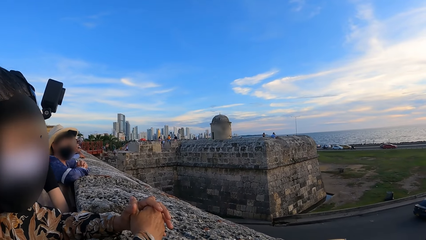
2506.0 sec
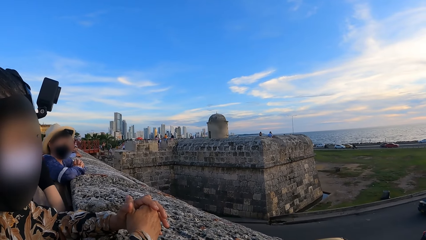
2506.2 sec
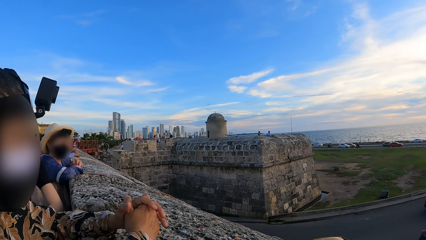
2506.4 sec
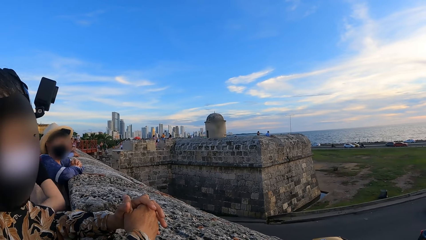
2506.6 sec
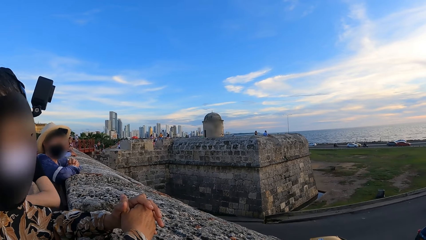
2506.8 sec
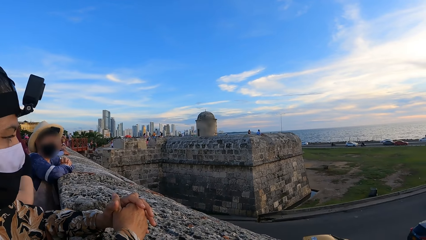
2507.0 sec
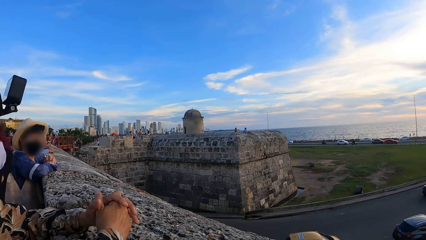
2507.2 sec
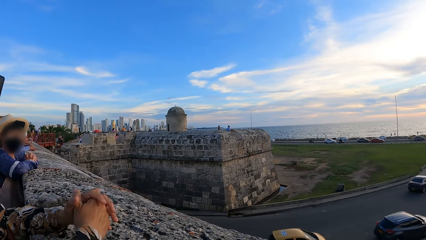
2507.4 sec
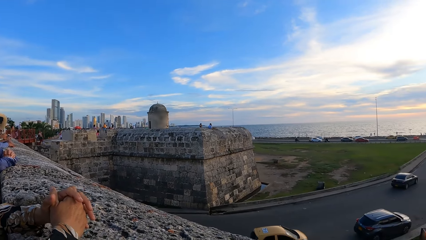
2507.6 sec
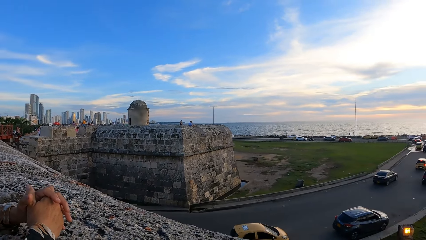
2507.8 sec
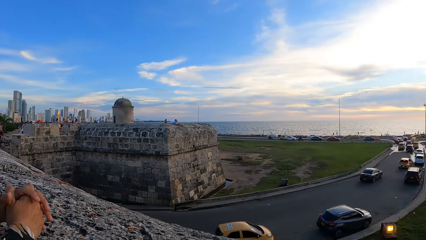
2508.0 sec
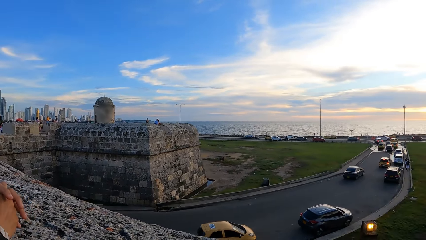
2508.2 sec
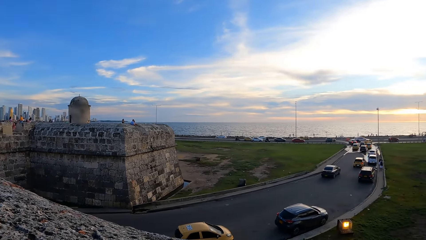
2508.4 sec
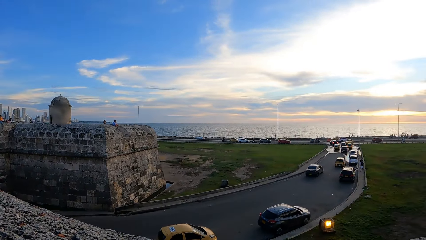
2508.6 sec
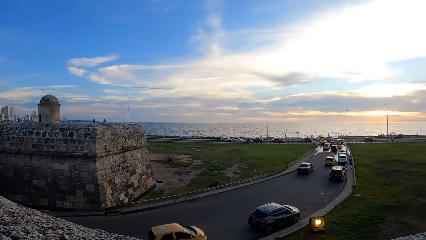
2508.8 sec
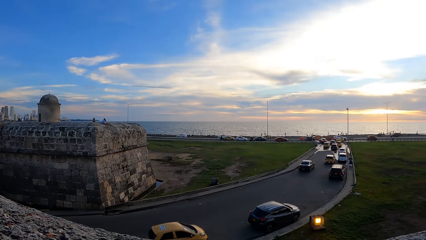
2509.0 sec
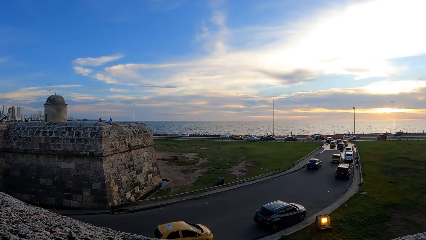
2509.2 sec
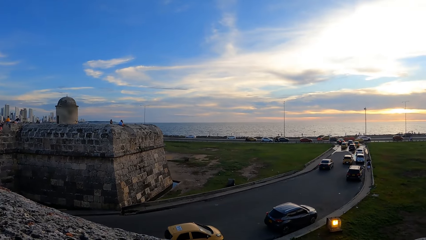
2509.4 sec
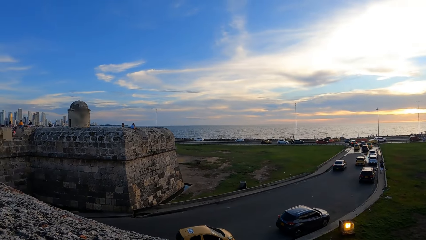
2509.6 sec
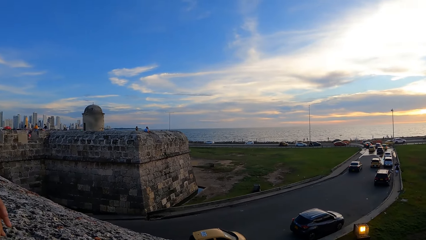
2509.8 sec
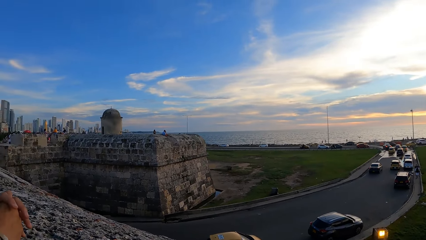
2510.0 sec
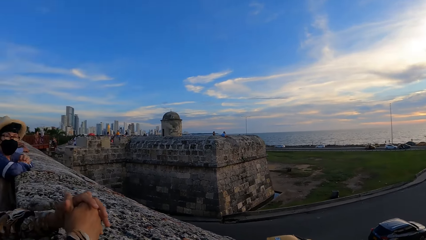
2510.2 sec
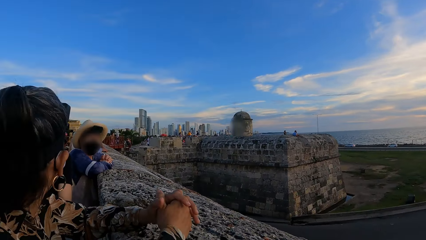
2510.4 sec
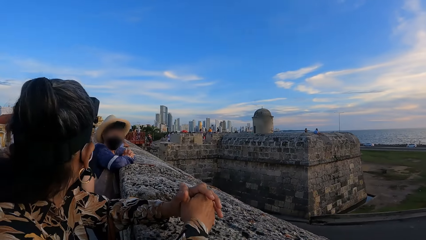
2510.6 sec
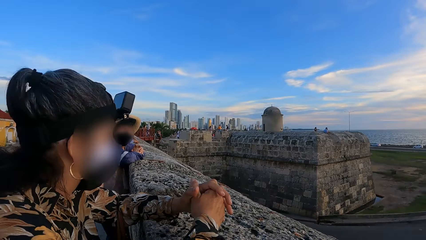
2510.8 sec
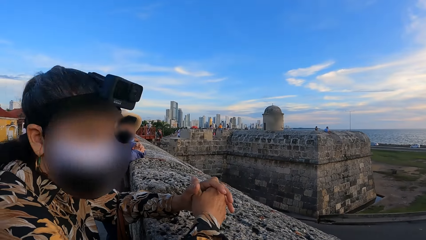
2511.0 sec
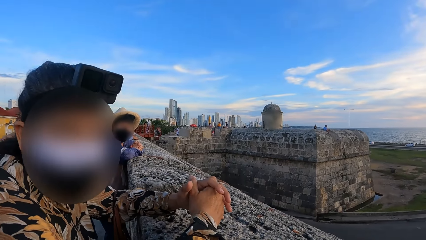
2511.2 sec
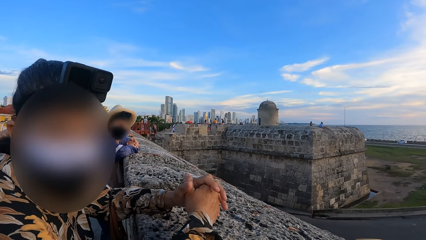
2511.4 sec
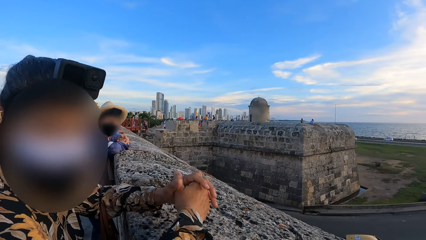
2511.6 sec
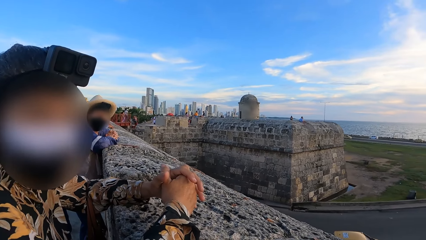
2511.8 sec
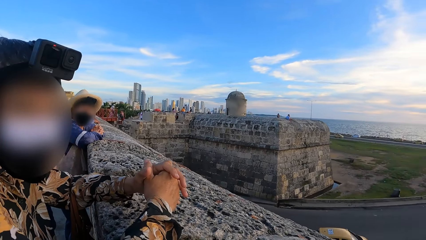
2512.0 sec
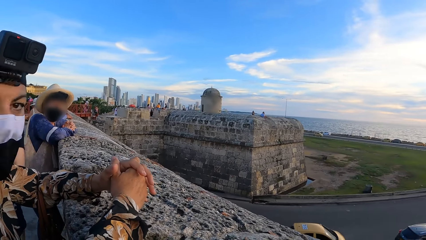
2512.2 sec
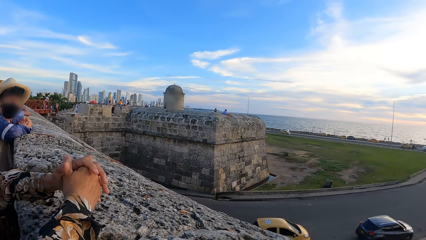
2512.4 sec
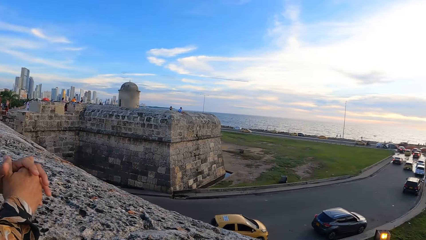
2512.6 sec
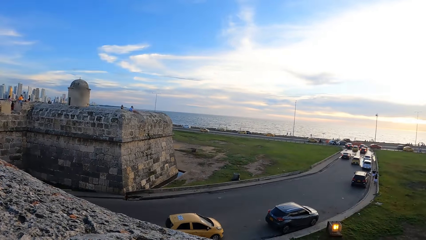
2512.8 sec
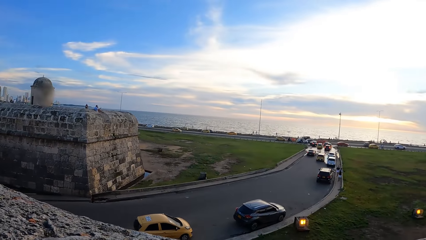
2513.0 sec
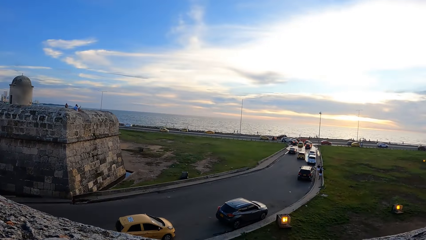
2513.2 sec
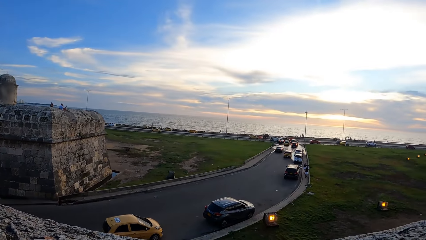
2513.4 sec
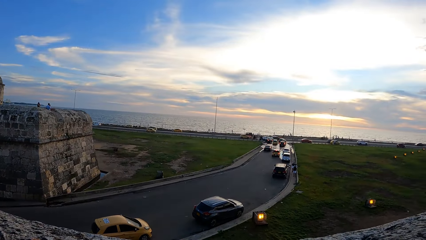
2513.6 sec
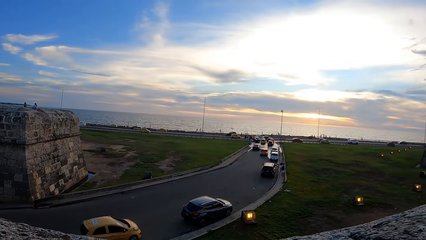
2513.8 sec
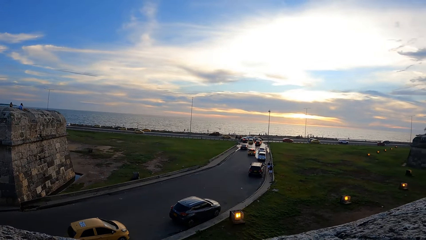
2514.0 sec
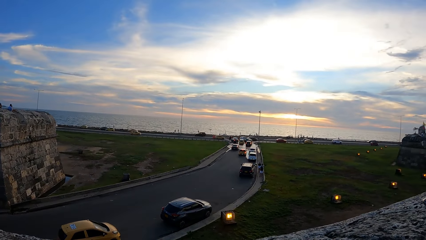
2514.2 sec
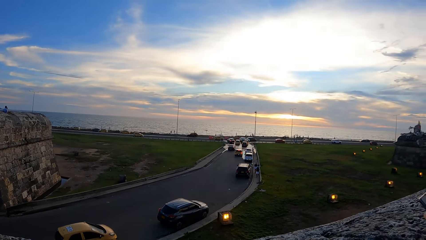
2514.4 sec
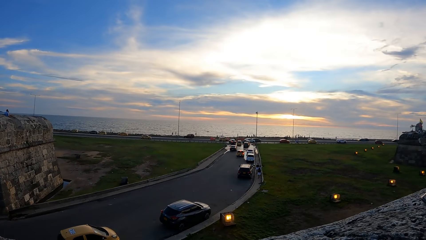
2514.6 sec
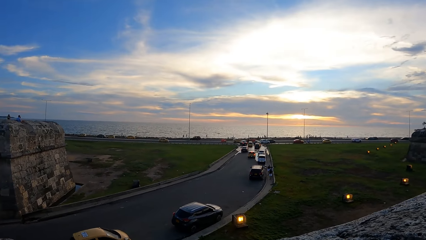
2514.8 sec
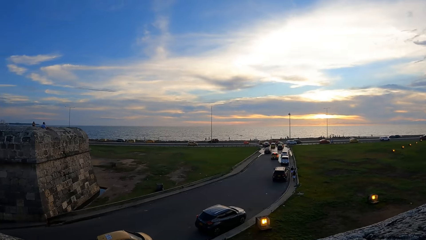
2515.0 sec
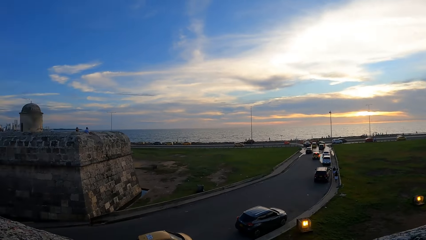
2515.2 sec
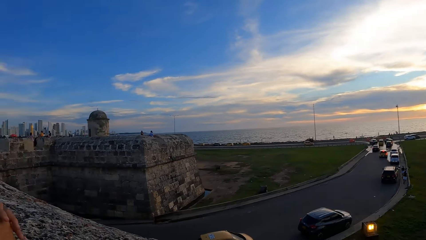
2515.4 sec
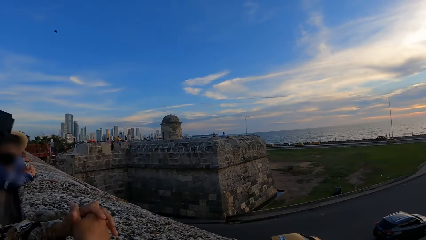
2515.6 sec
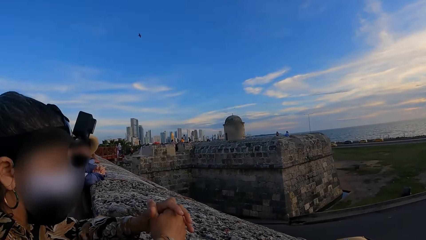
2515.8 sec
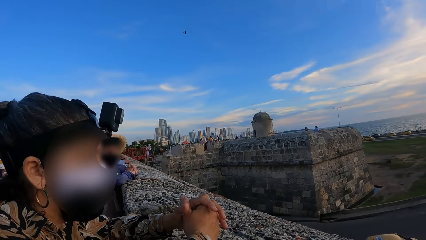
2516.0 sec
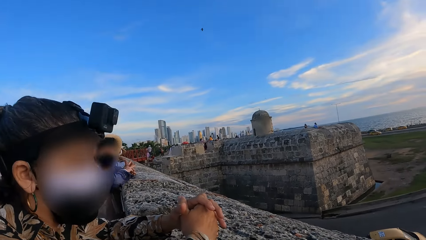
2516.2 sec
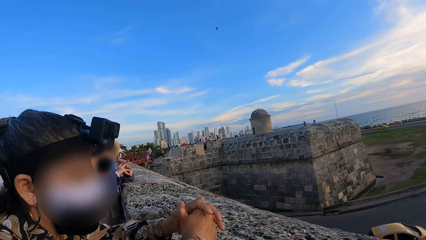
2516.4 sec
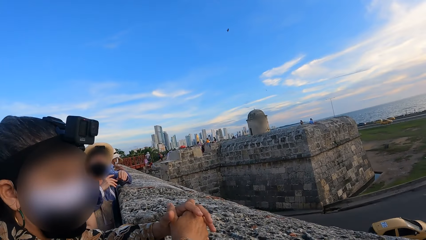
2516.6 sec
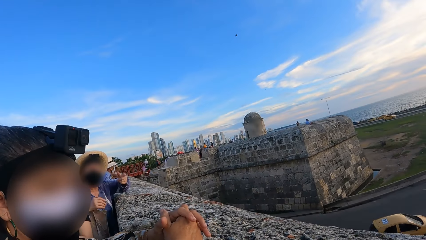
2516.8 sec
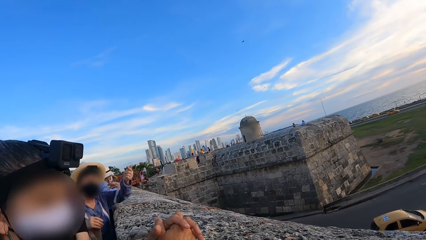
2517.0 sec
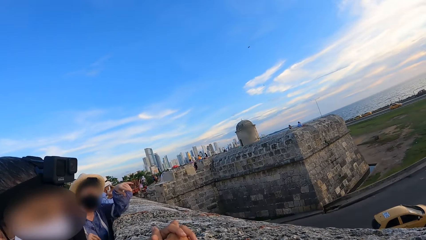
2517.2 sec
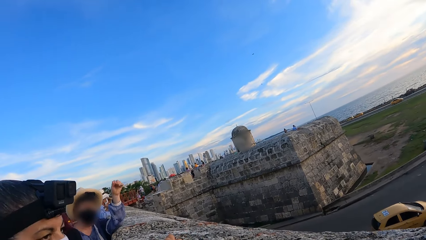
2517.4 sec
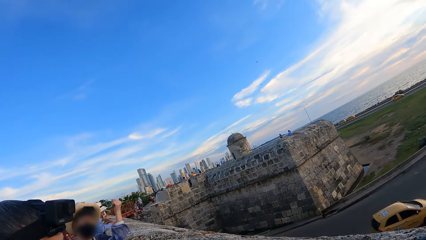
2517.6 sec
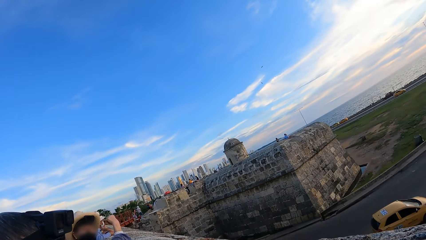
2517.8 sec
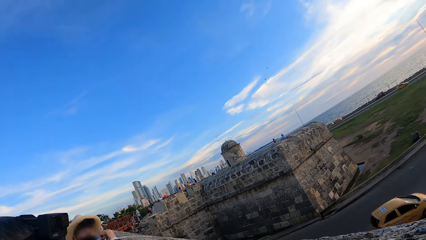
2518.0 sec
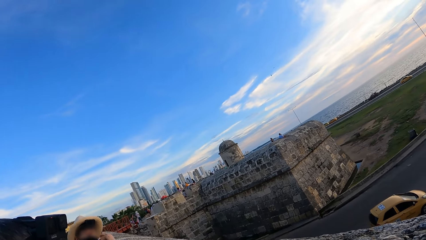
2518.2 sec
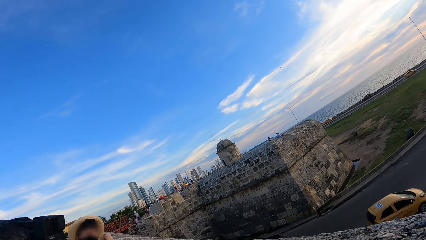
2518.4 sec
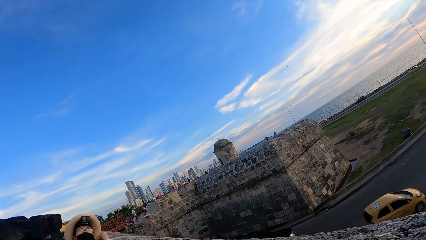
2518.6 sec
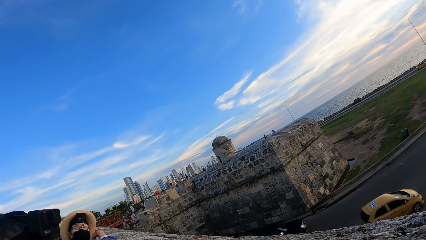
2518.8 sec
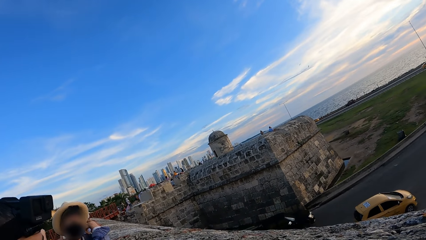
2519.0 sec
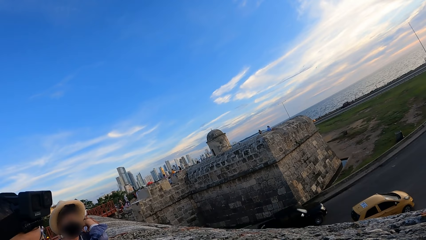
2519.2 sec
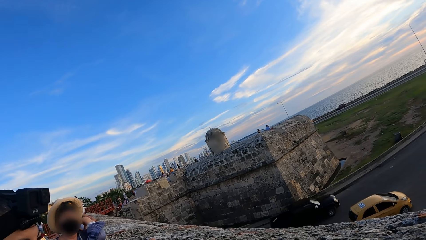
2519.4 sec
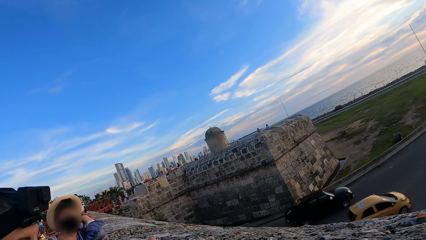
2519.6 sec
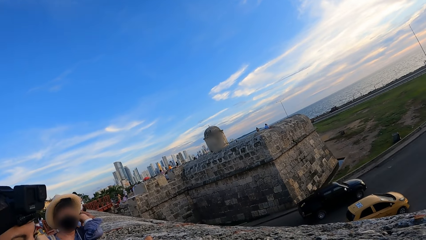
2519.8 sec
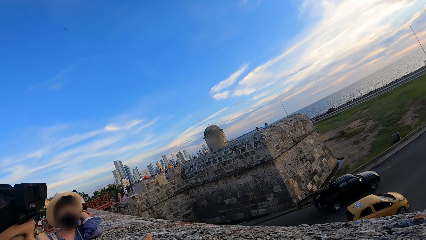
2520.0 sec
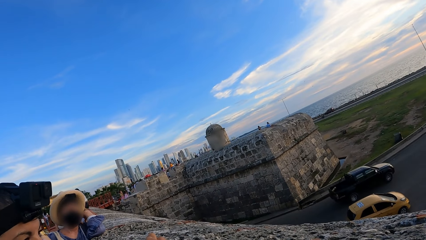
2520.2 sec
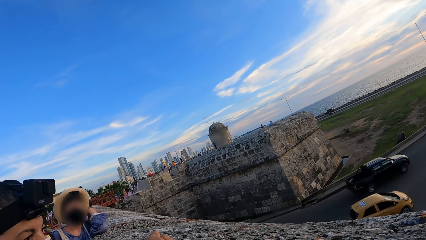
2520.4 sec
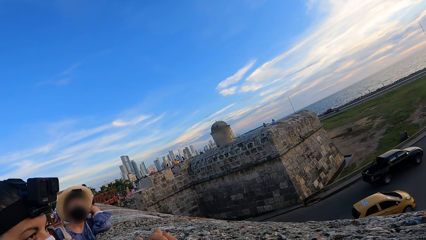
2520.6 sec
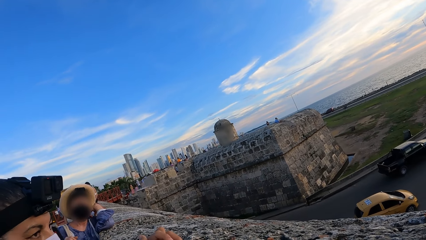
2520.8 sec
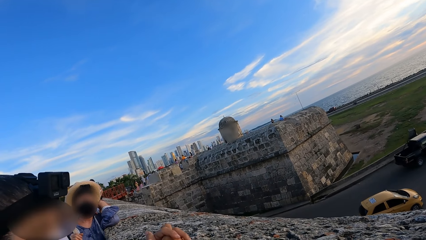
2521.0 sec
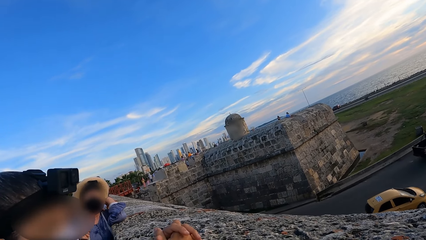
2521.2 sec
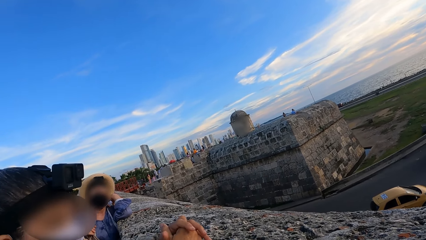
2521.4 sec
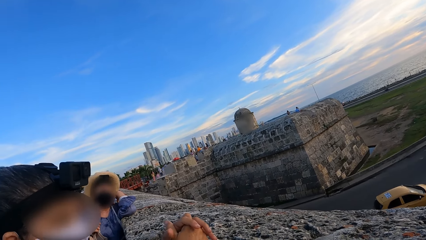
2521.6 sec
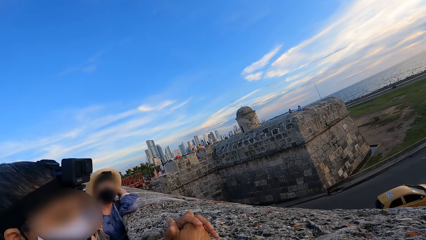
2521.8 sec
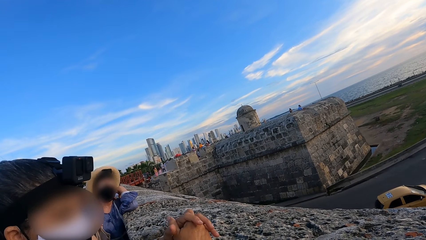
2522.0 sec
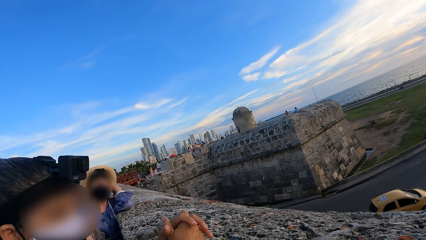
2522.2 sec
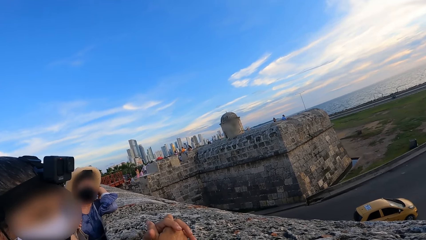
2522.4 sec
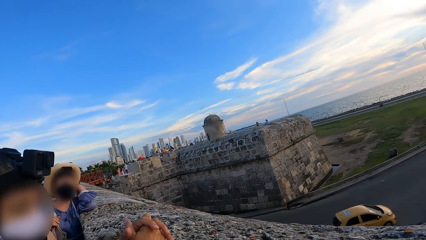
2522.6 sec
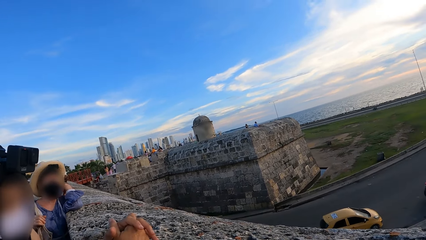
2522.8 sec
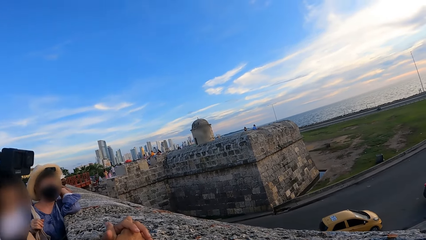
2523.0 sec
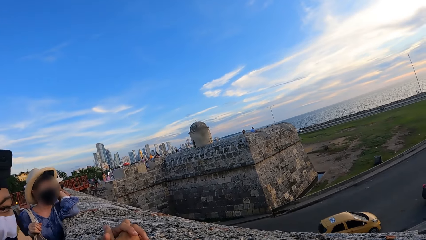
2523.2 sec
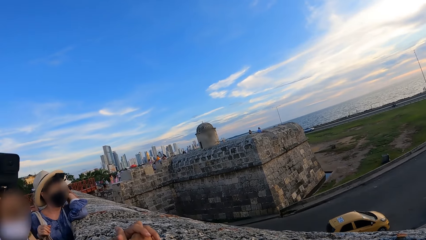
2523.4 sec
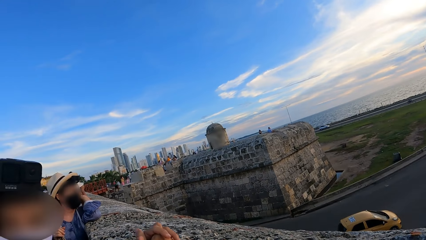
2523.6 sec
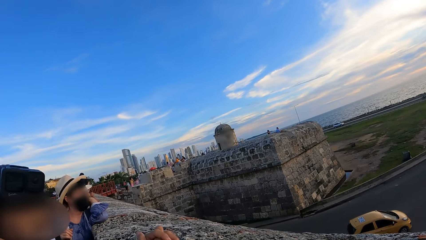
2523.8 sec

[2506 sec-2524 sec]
The camera wearer interacts with a lady. They look around a road. They look at vehicles on the road. They interact with the lady. They look at the vehicles on the road. They look around the road. They interact with the lady. They talk with another person. Another lady interacts with the camera wearer.
